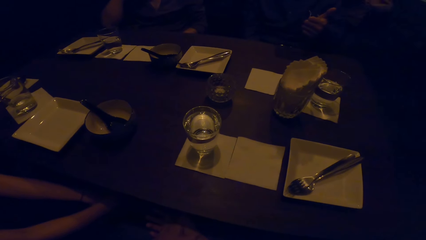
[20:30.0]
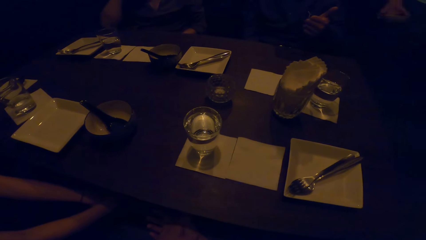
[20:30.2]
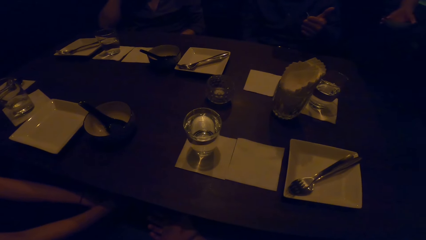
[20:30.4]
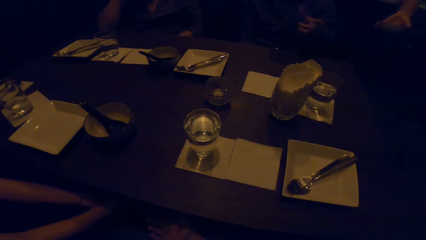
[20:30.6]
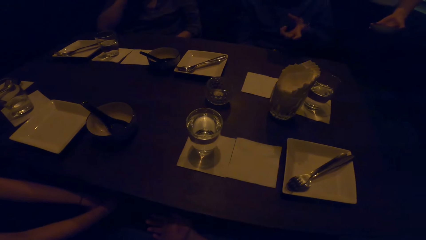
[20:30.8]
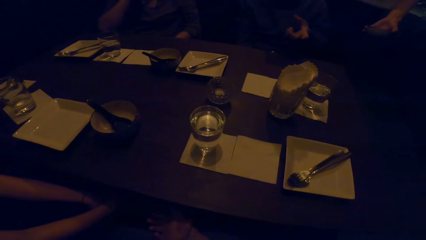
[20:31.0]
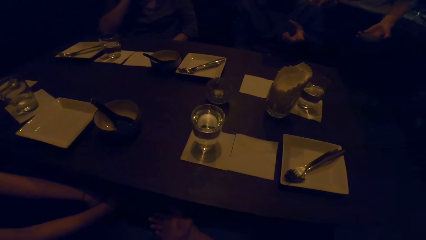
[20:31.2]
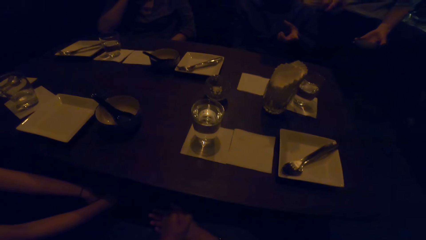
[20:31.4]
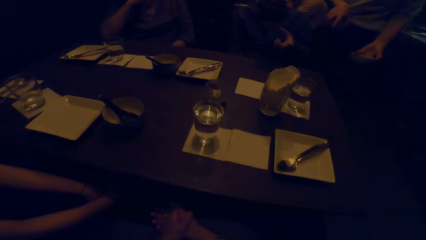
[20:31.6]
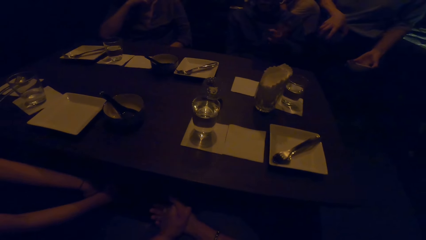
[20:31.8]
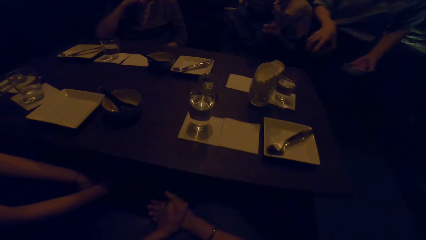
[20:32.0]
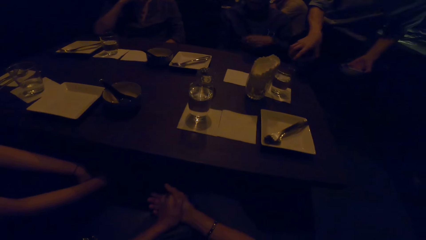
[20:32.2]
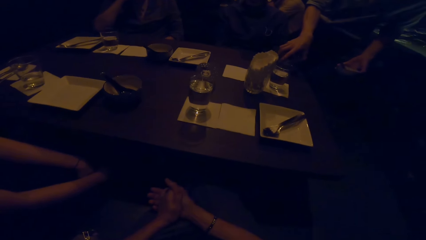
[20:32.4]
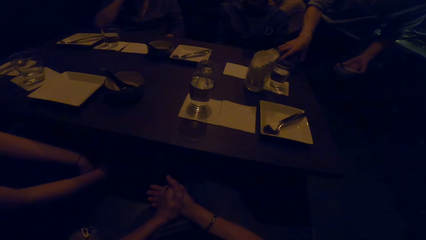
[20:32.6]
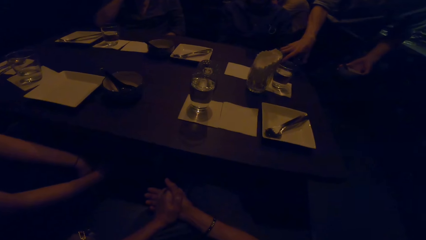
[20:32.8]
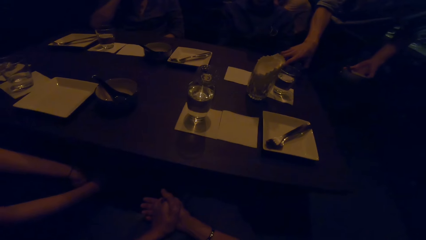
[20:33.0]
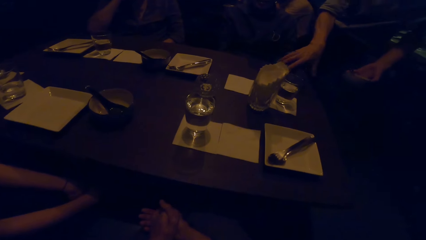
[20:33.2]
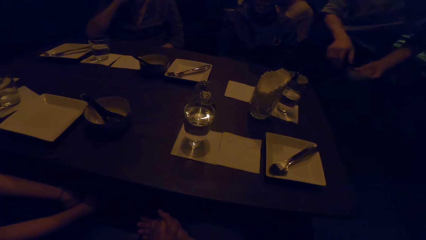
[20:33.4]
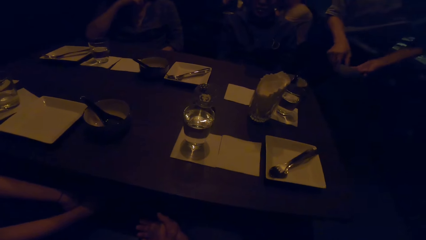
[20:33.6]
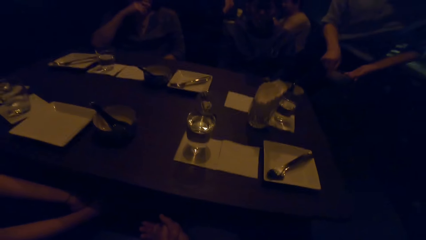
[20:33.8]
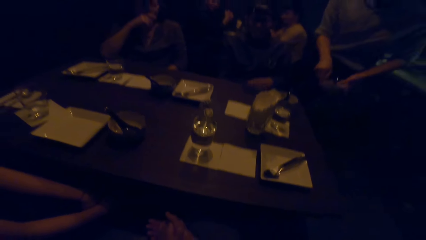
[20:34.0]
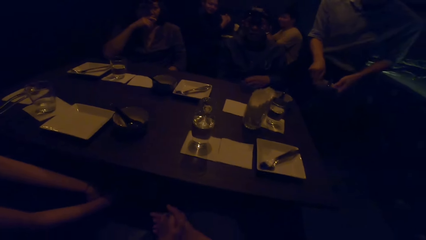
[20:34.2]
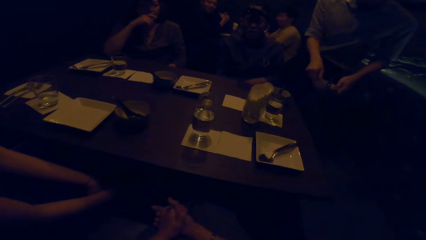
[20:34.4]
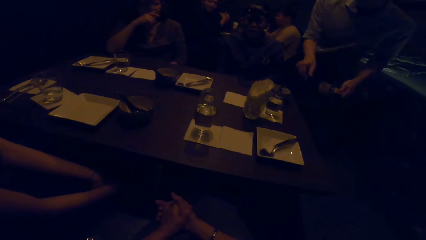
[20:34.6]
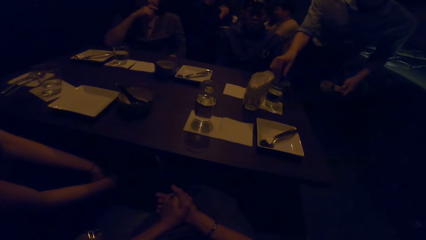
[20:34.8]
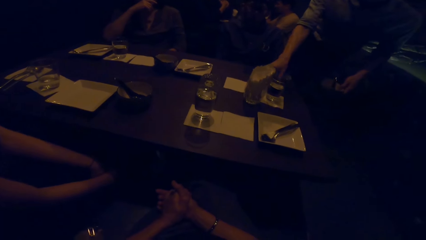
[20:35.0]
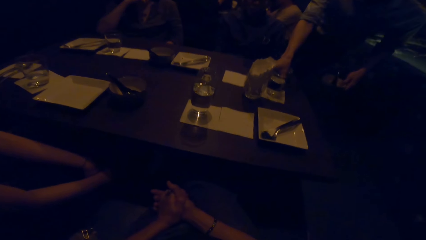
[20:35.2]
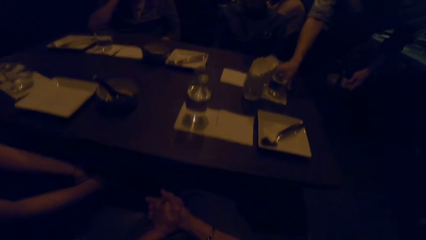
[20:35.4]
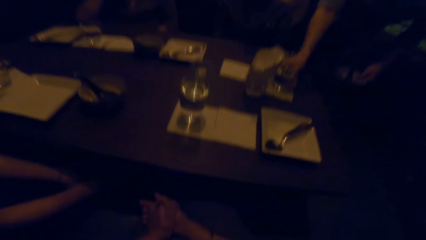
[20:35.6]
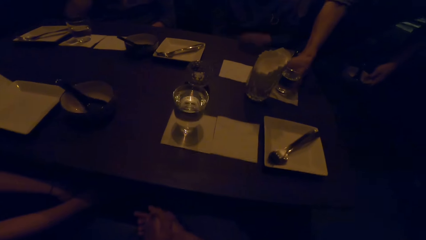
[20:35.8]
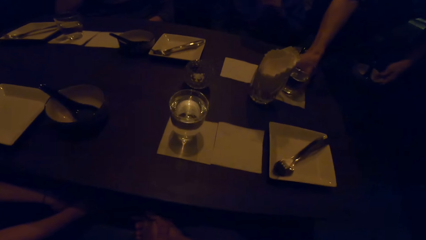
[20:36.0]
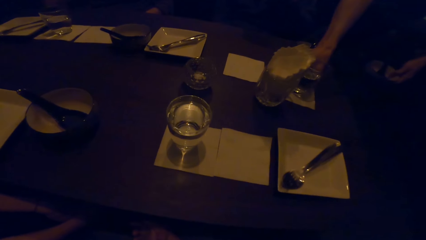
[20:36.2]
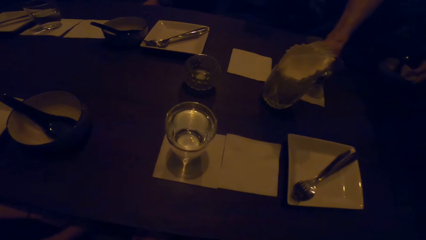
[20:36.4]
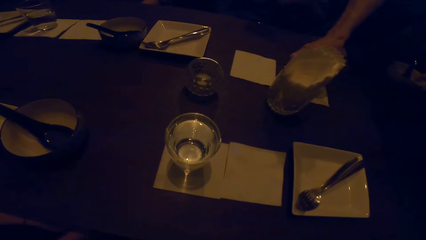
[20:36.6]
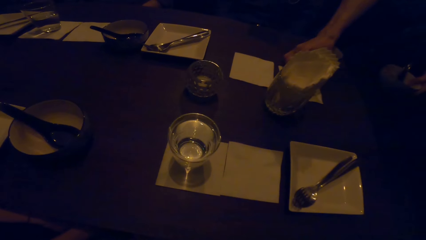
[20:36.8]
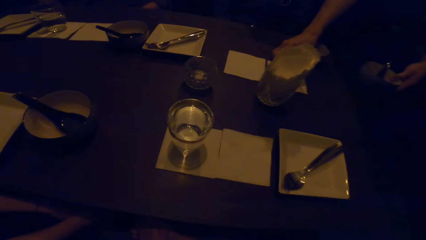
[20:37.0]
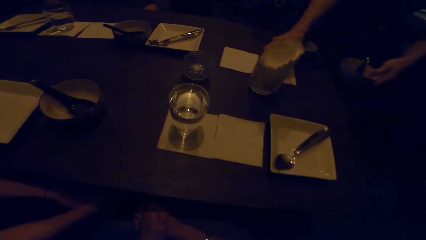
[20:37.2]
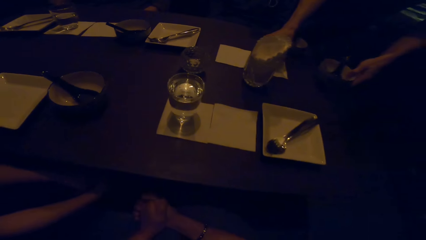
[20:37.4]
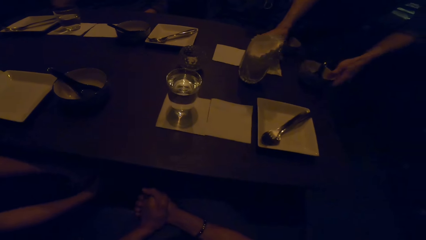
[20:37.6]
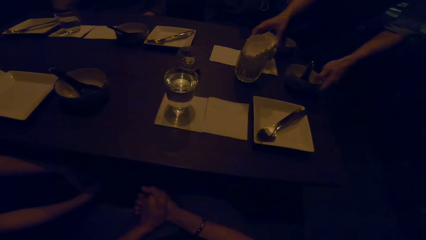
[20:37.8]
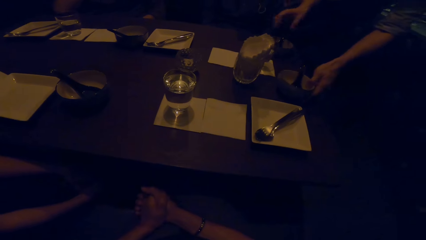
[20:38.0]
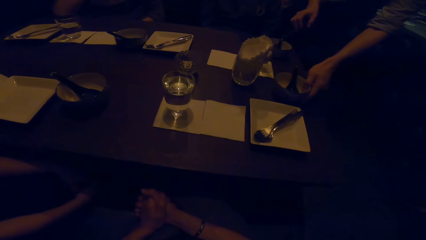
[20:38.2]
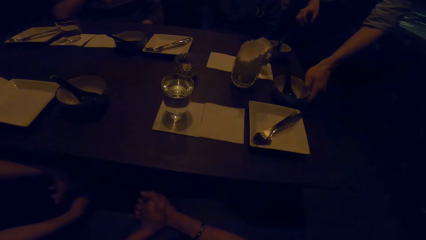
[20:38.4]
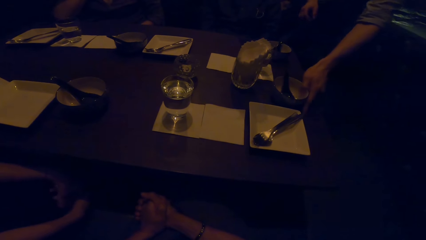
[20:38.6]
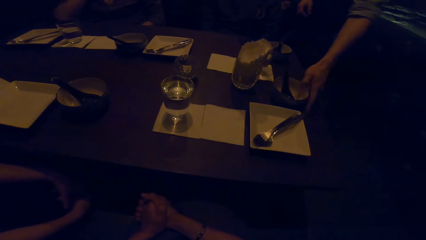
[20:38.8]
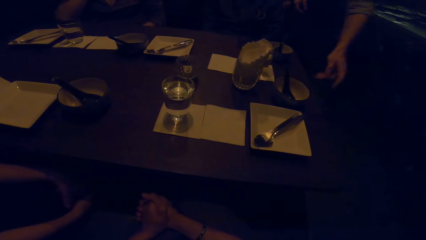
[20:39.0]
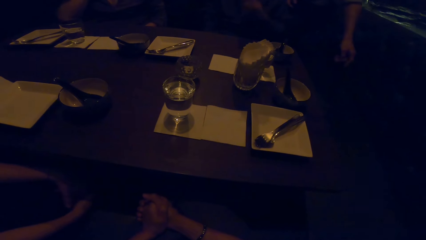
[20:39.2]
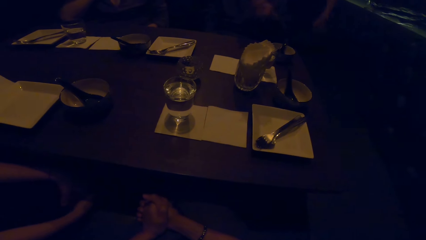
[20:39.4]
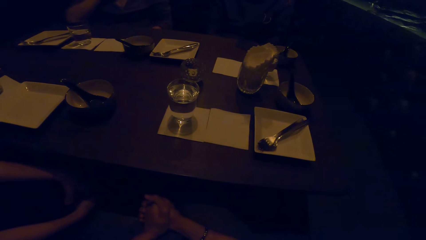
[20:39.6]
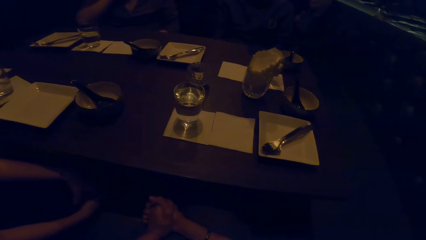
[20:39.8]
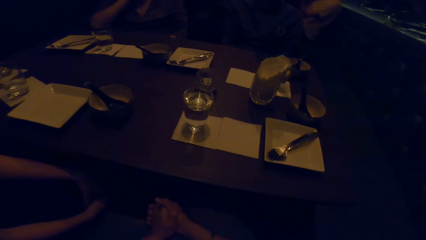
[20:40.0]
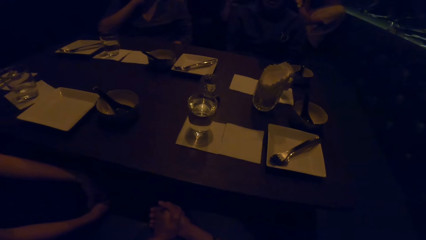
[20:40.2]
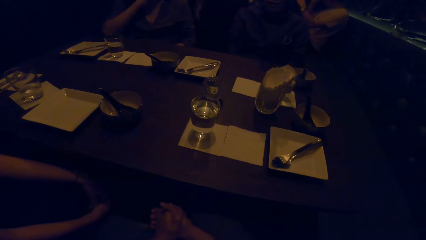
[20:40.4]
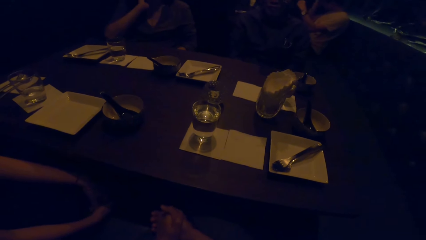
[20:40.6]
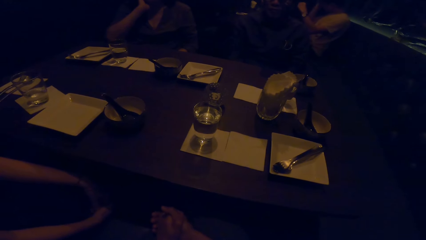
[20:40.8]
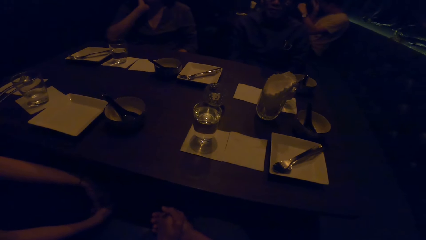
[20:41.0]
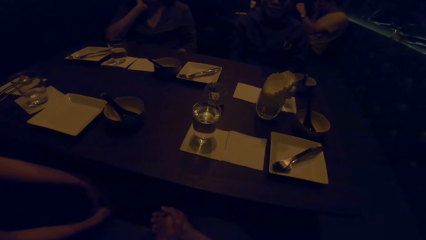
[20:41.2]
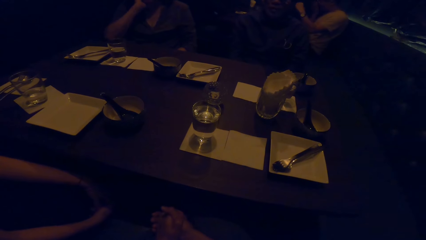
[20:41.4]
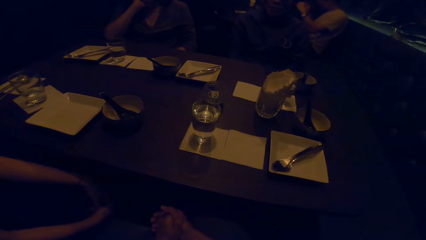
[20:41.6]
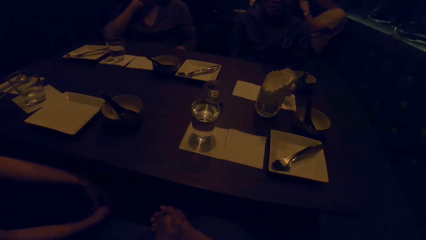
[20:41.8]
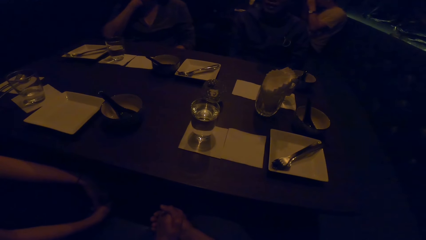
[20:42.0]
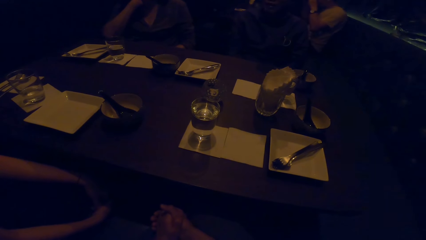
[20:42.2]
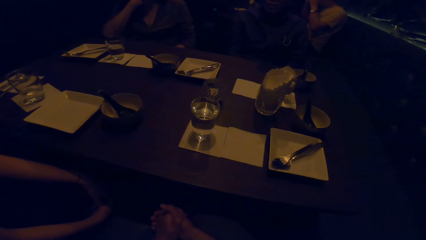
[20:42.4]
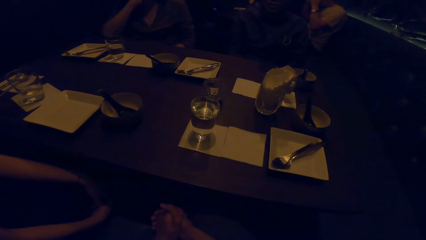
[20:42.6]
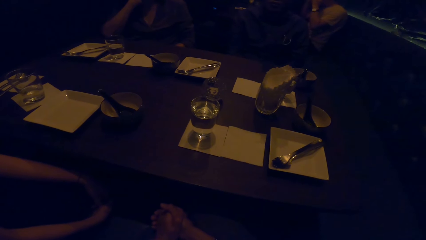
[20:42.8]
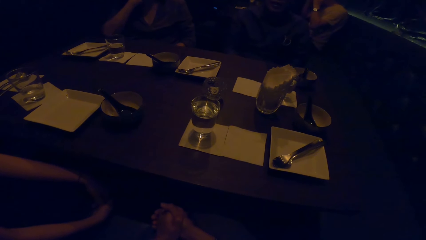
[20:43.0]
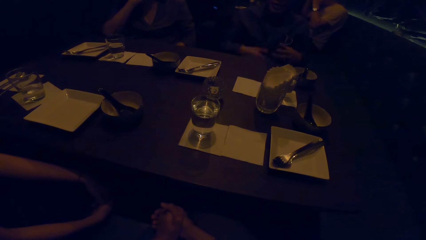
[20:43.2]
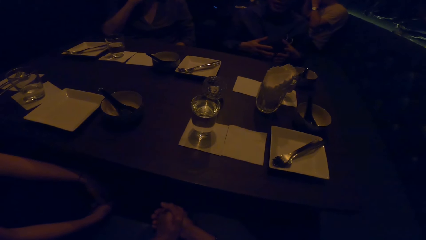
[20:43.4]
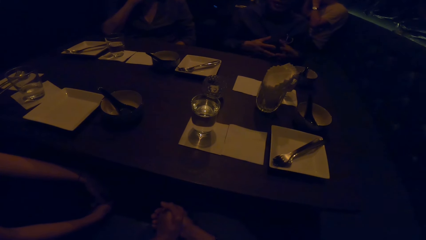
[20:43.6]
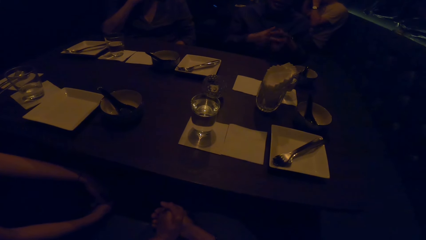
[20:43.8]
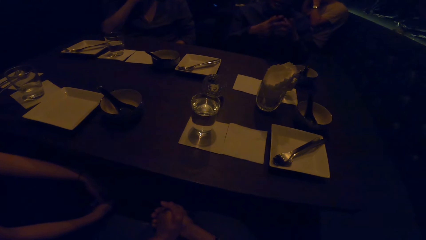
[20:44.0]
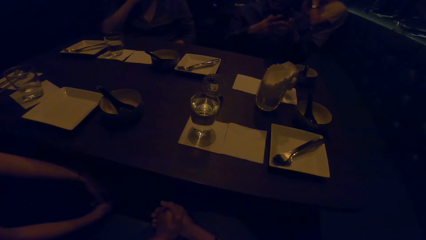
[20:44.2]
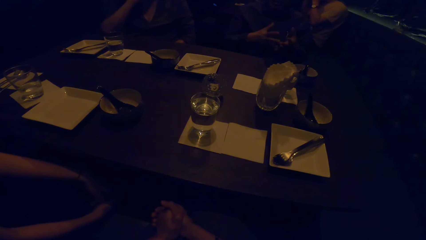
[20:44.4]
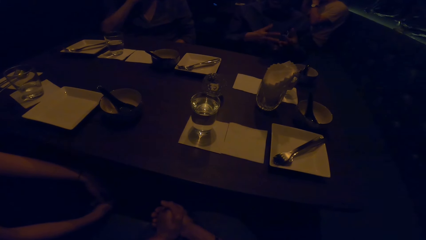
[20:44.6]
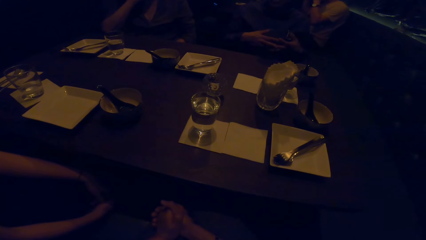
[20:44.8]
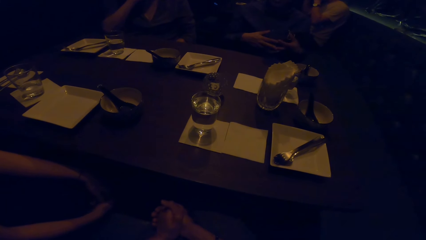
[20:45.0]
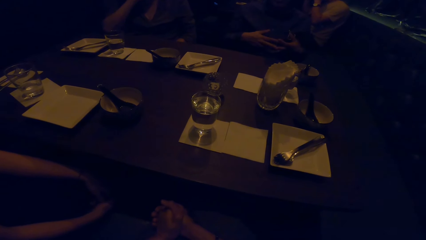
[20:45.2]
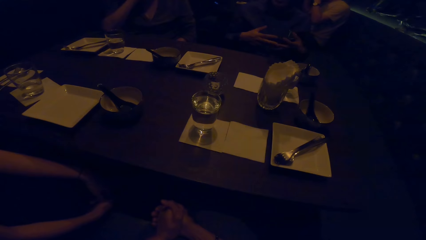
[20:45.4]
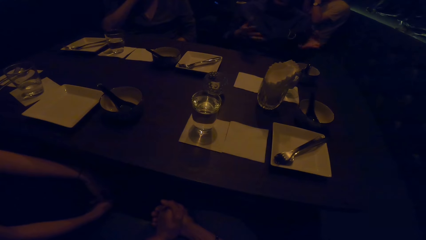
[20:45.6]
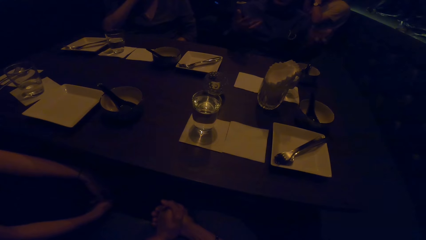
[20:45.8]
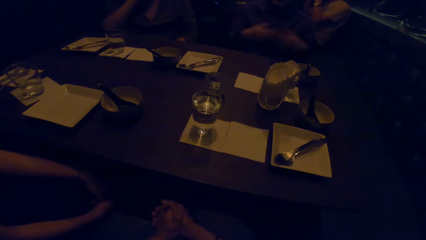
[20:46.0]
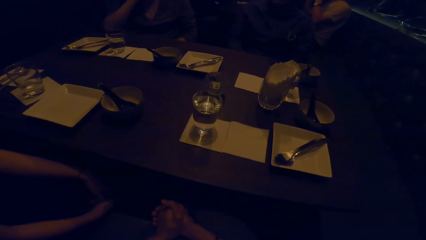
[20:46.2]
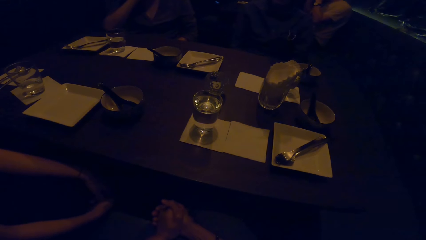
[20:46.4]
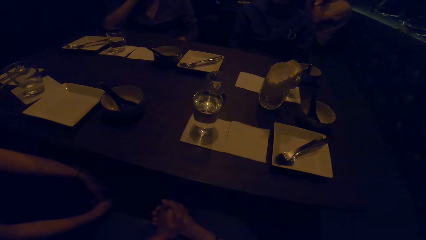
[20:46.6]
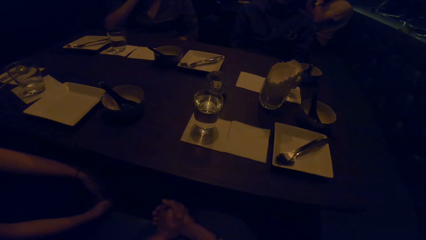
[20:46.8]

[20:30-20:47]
A person puts a bowl on a table. The person switches the bowl between hands. The camera wearer speaks to a man. The man talks. The person moves a glass of water on the table. The person puts the bowl on the table and walks around.
